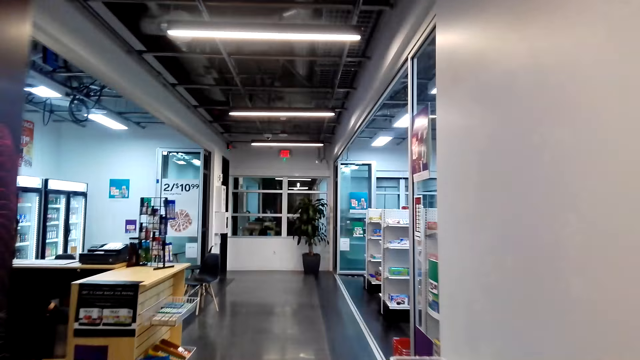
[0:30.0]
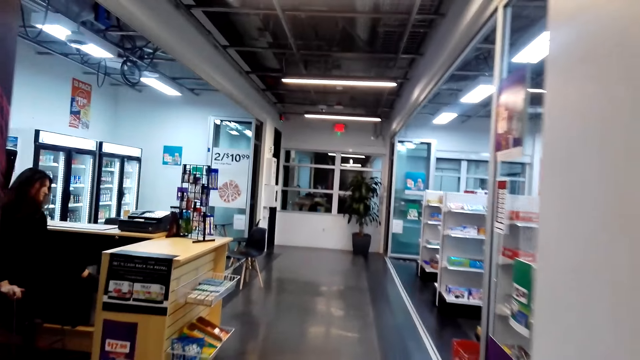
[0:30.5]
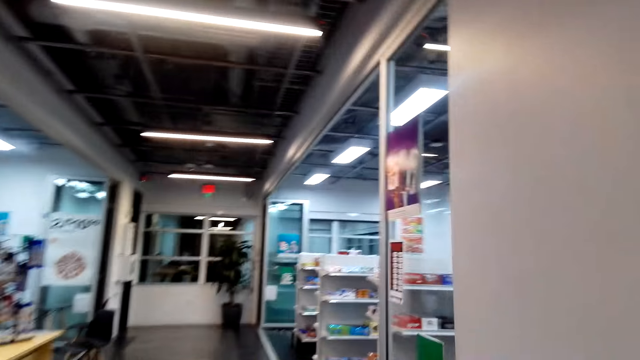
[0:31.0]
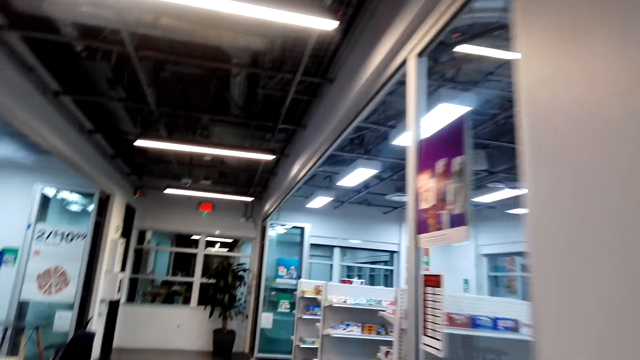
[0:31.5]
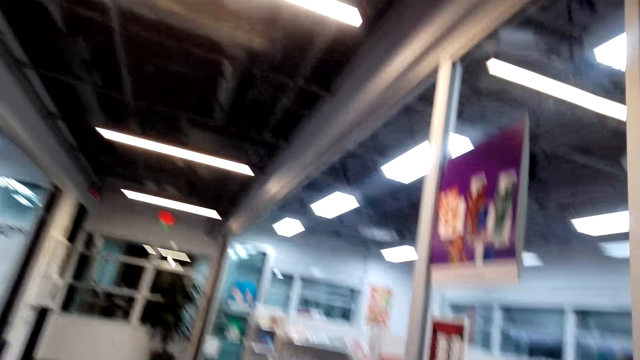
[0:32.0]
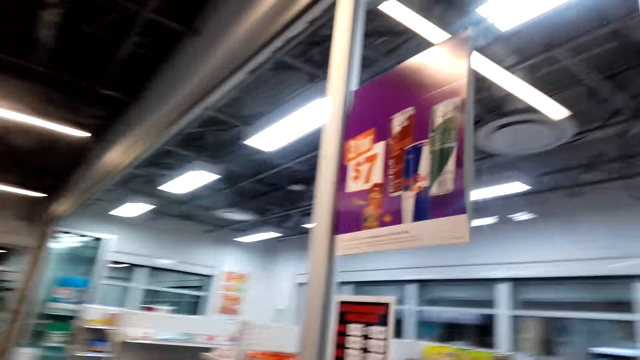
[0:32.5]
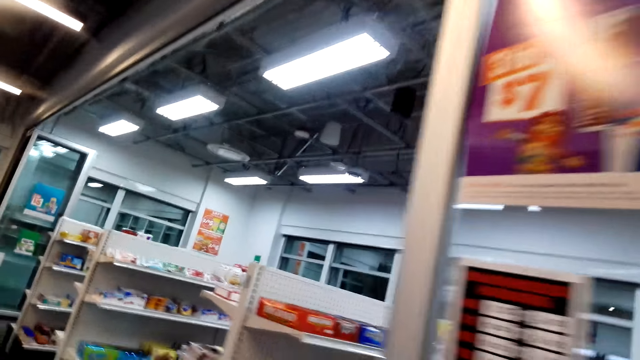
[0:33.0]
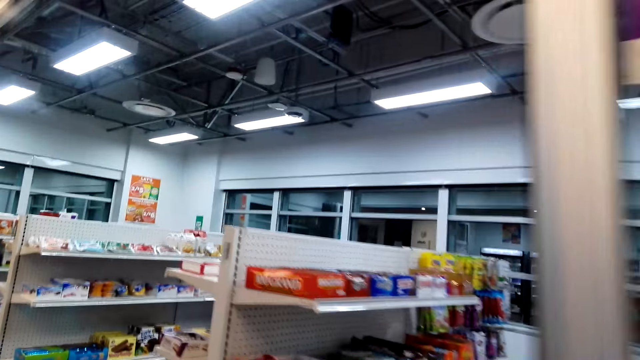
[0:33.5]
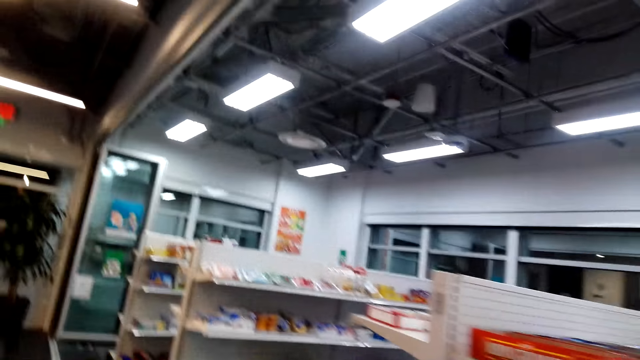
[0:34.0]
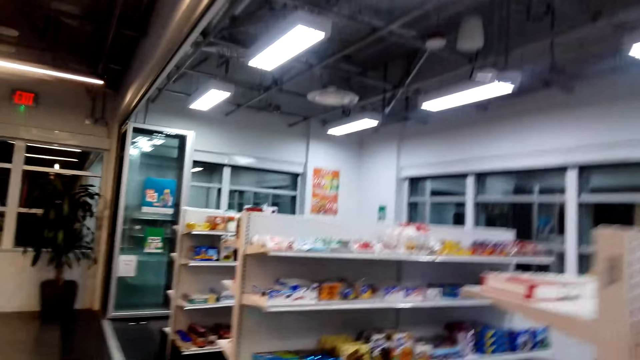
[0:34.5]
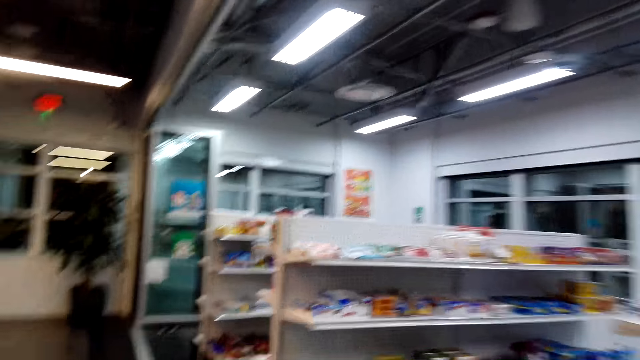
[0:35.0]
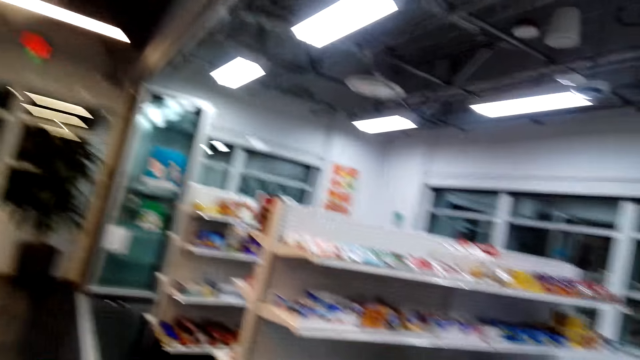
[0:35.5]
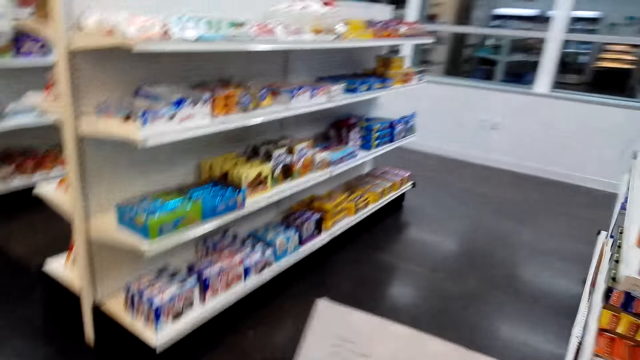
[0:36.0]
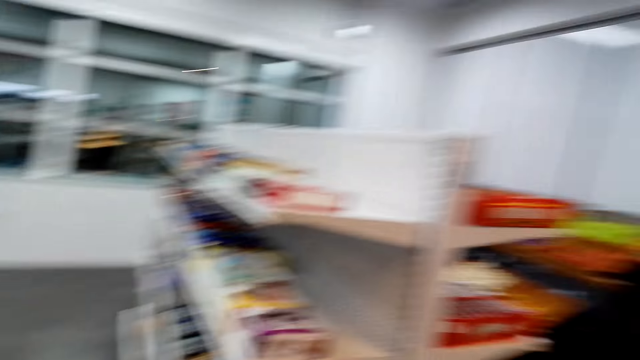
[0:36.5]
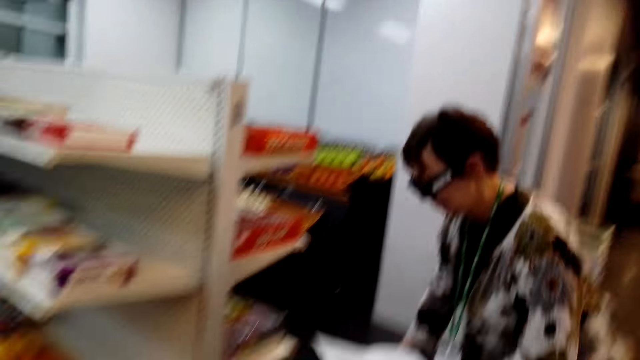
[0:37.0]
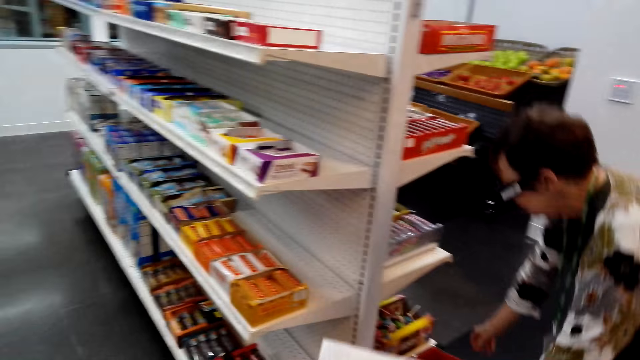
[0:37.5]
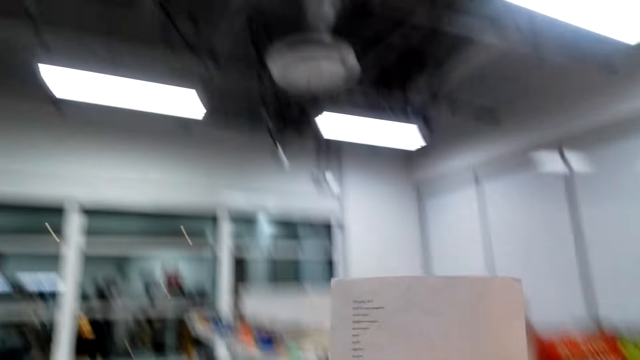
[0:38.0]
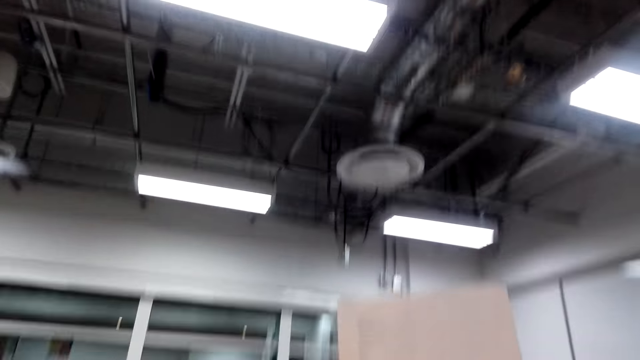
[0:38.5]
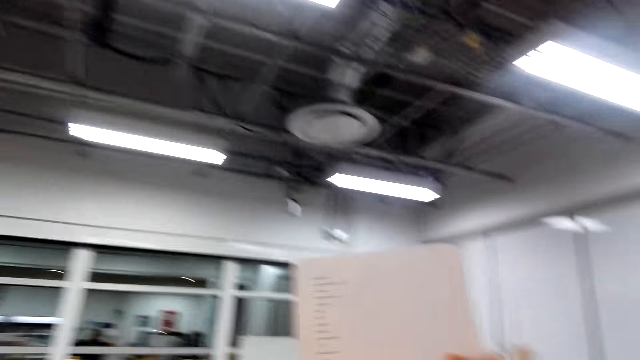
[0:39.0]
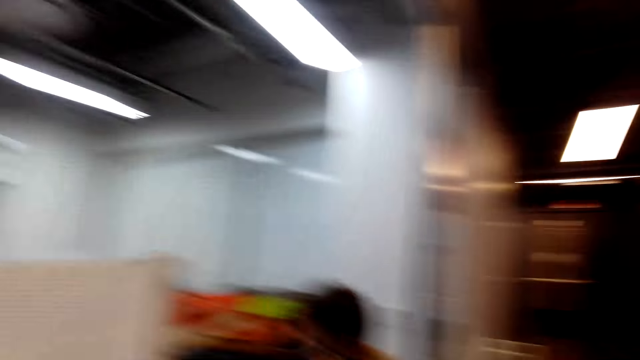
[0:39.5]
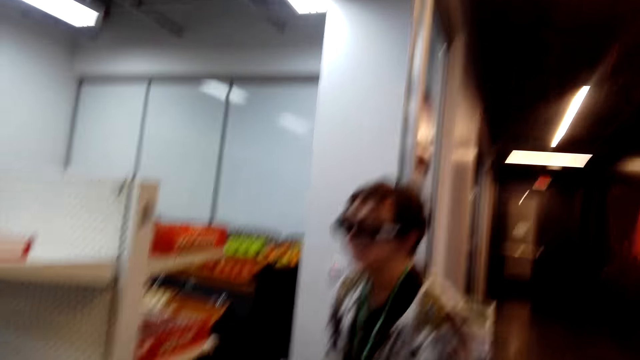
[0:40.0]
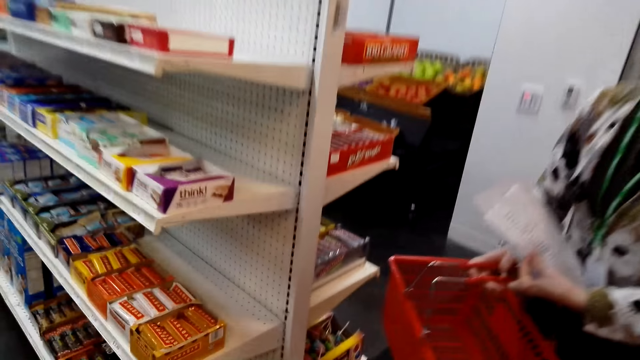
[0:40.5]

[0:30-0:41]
The woman enters a mart. The woman picks up a basket from the floor. The camera wearer converses with the woman. The woman checks a shopping list. The camera wearer lifts the list upwards.

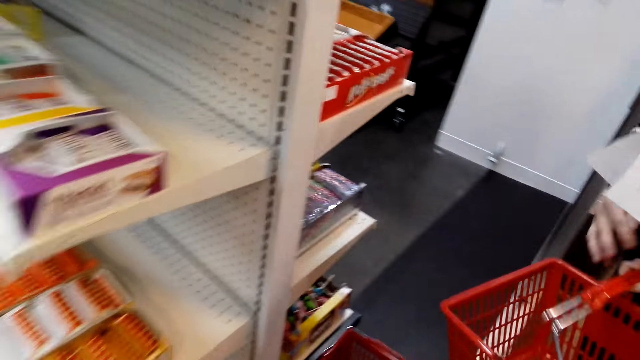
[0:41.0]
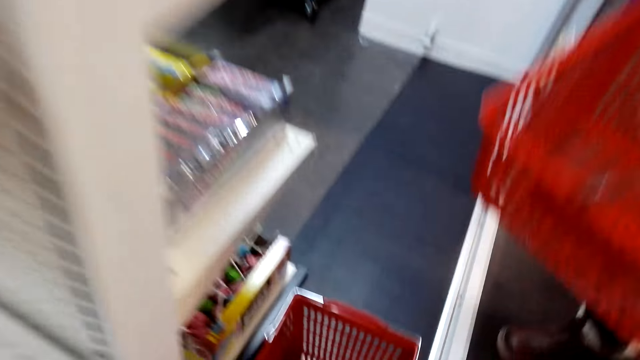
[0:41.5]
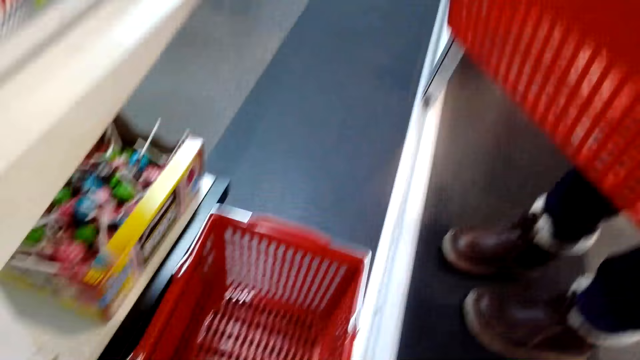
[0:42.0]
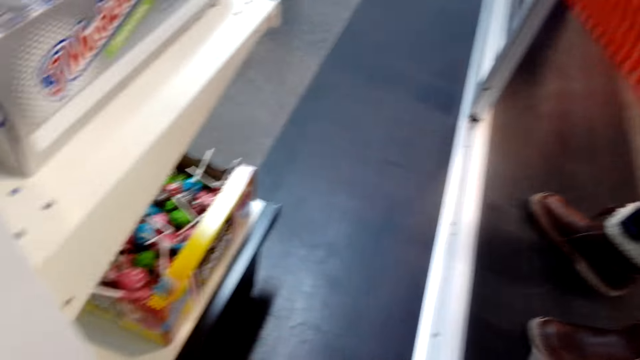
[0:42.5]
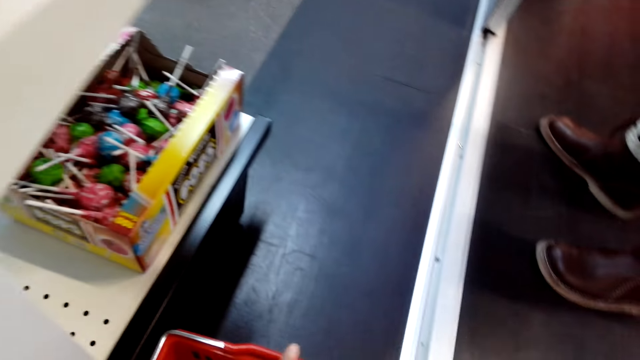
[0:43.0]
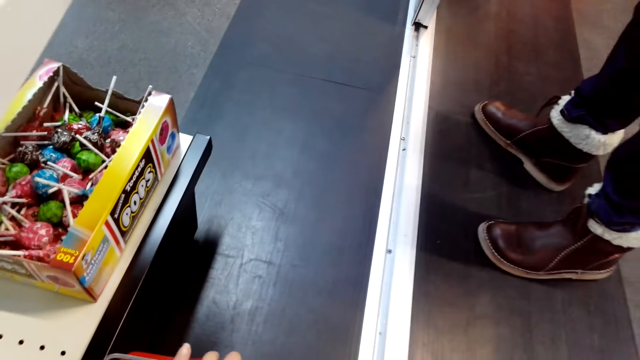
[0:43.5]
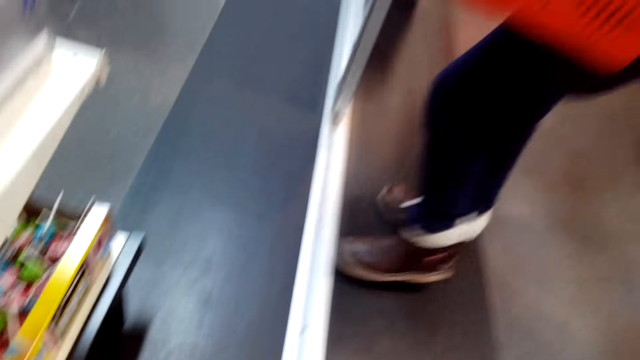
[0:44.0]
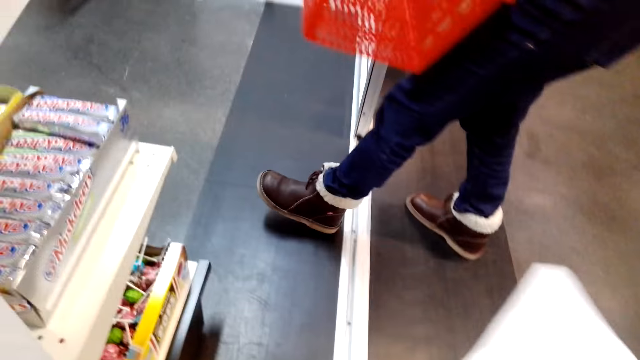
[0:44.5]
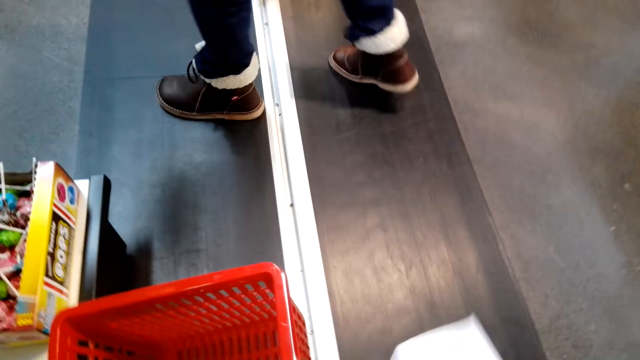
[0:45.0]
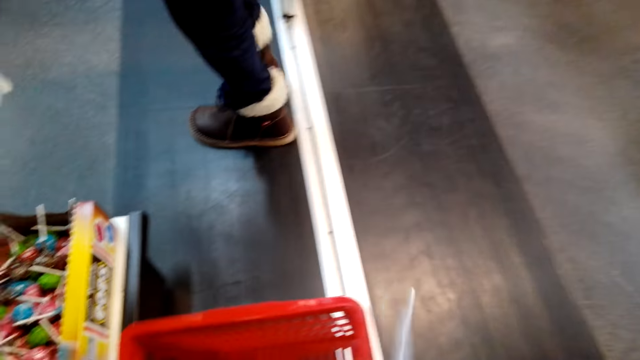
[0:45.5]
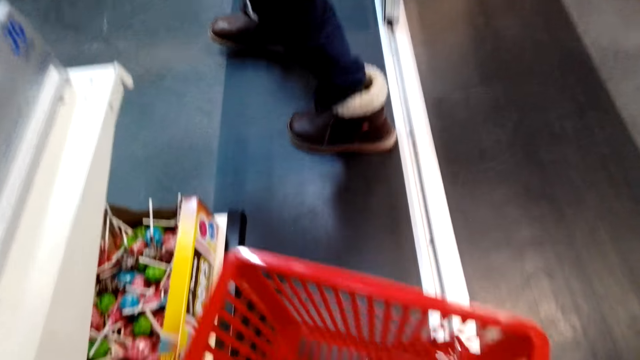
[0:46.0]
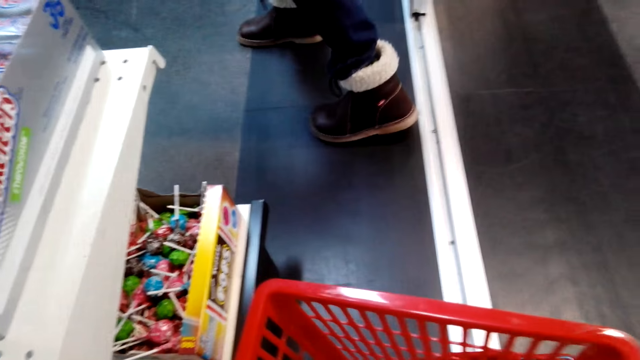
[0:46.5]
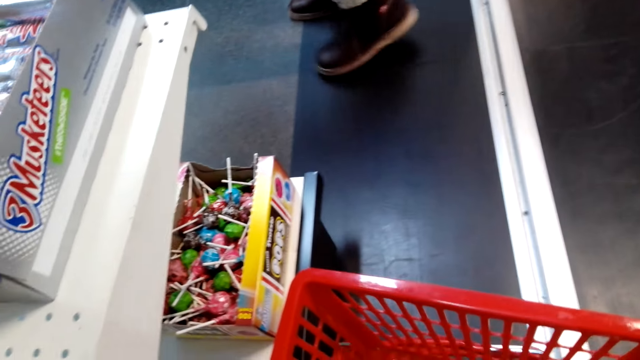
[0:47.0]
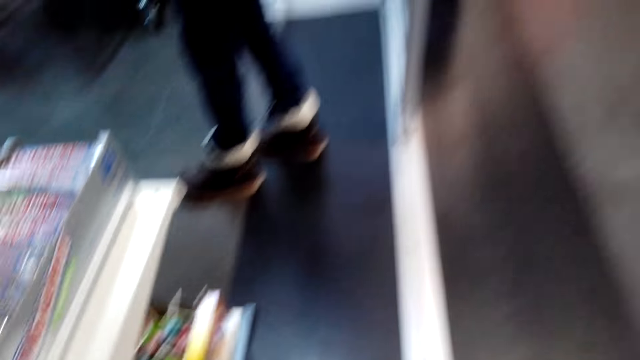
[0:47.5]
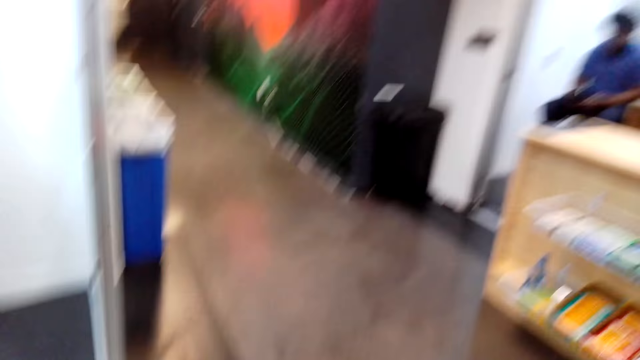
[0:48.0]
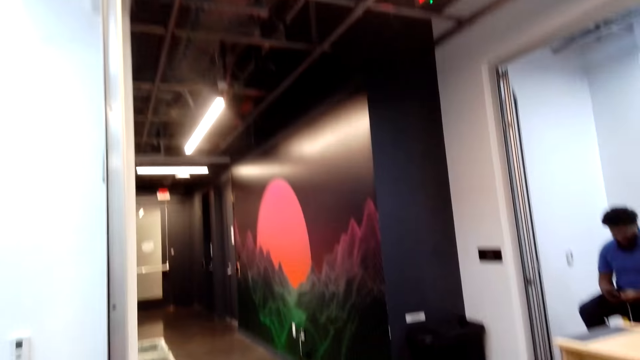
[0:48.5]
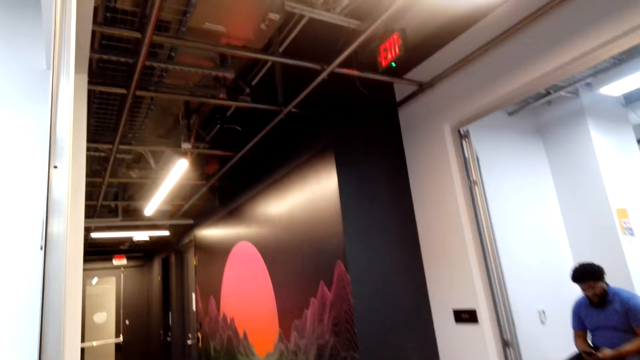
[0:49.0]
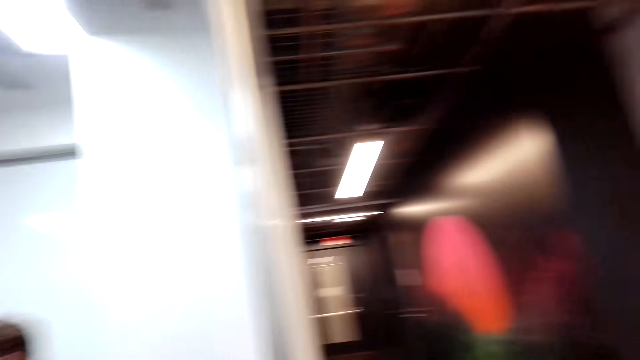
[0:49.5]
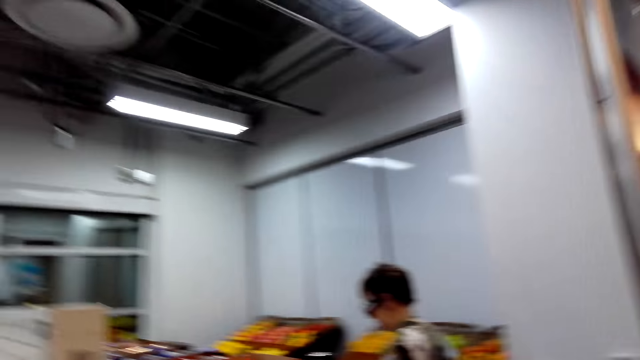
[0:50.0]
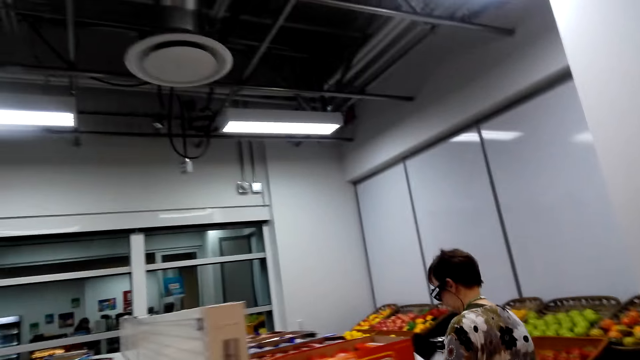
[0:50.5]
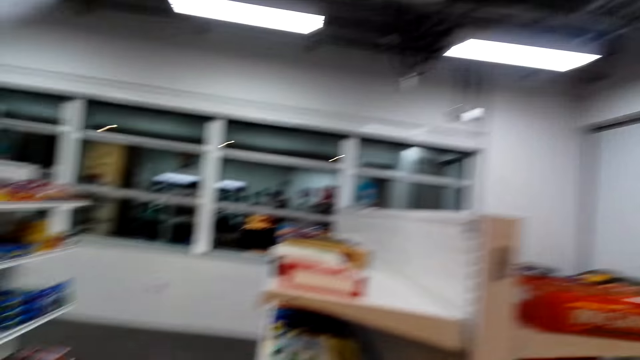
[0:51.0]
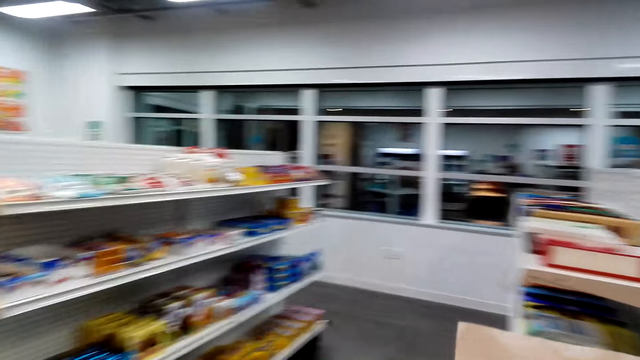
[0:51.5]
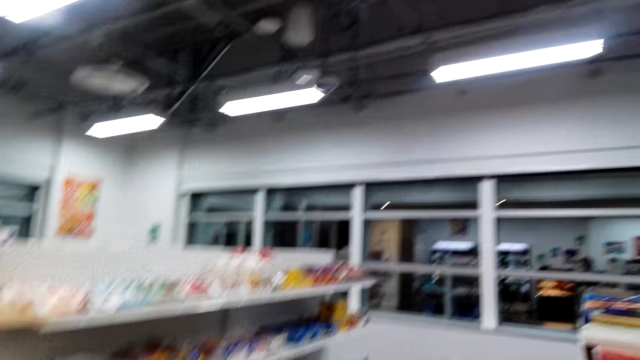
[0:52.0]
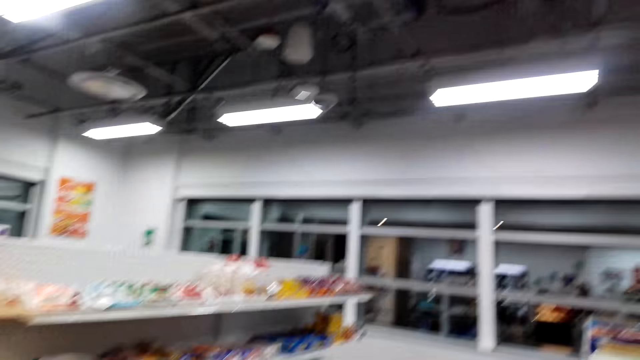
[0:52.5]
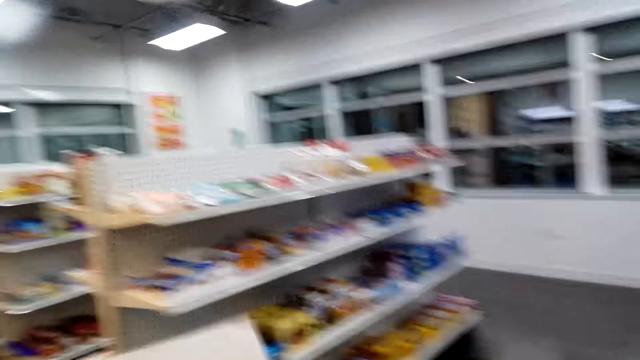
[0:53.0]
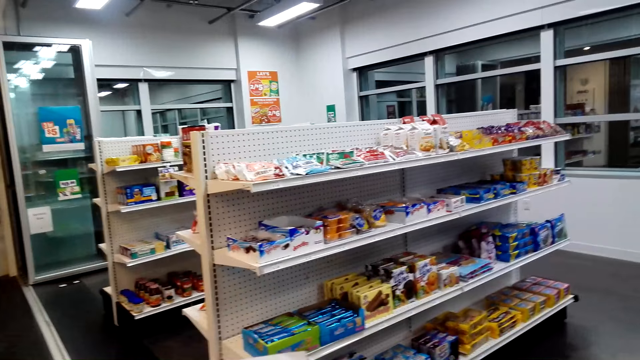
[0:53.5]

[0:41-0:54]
The camera wearer picks up a basket on the floor. A person picks up a trolley. The camera wearer walks in the store. The person moves around.
